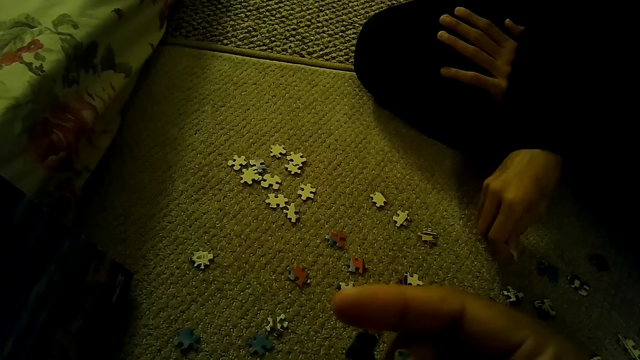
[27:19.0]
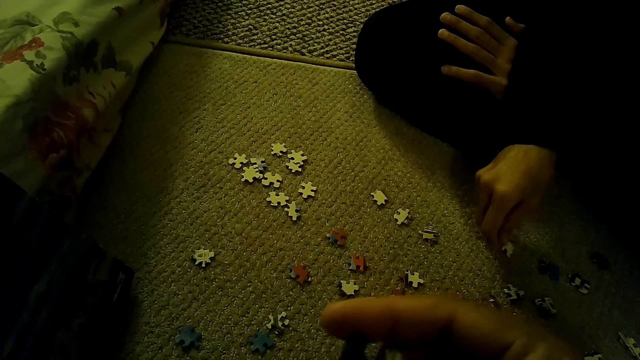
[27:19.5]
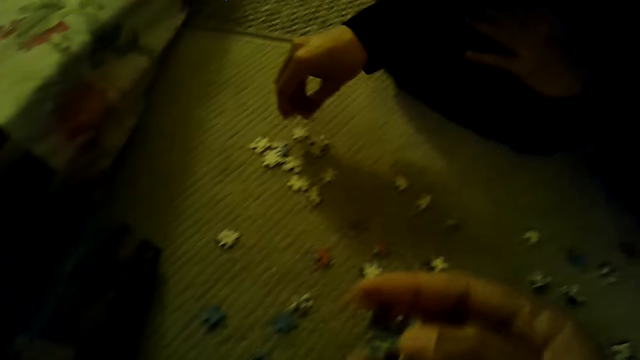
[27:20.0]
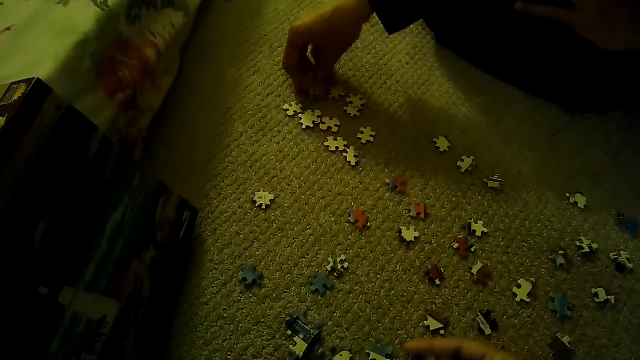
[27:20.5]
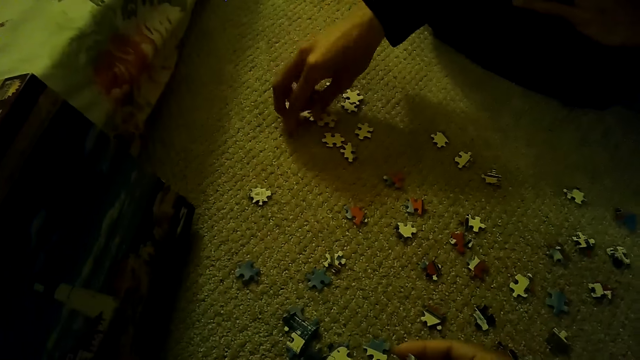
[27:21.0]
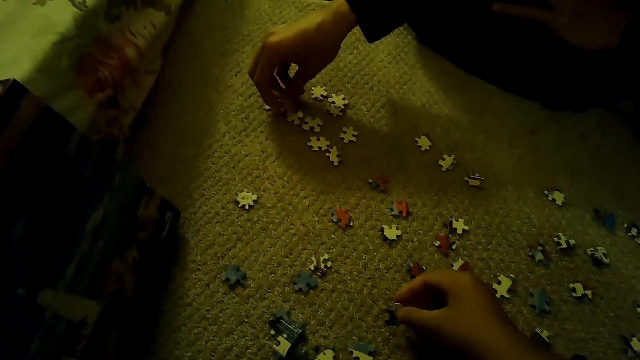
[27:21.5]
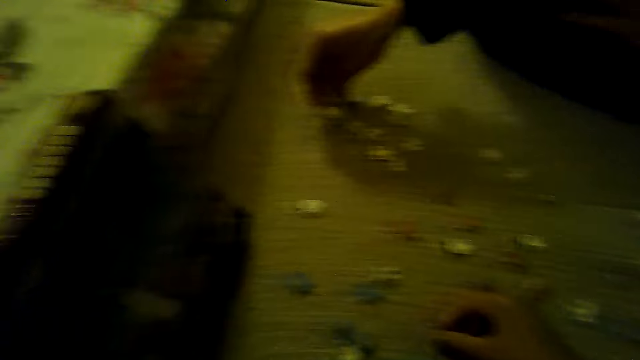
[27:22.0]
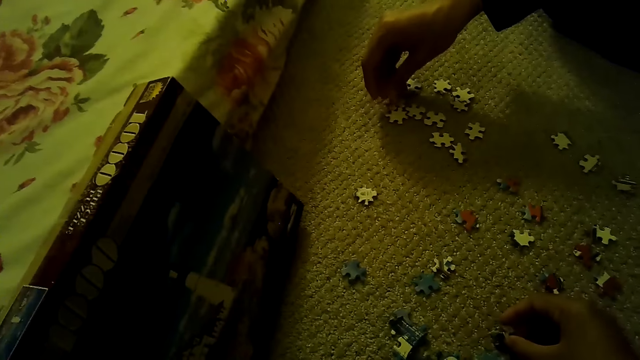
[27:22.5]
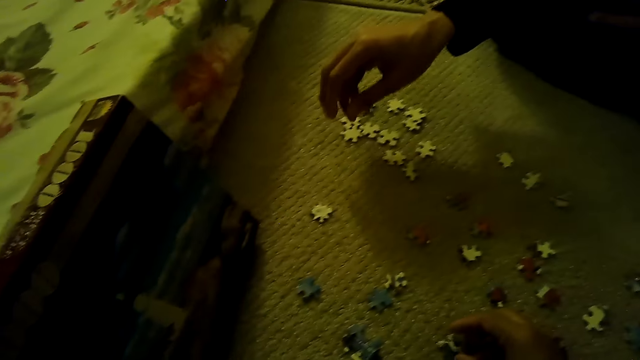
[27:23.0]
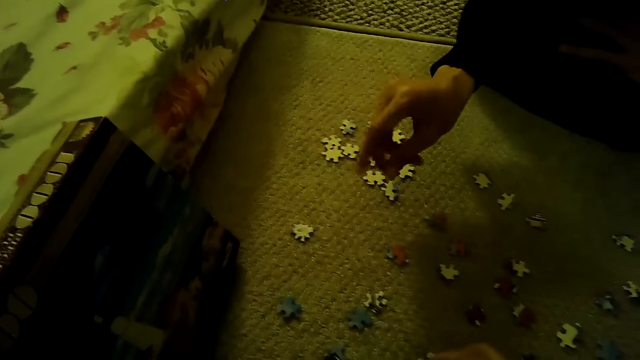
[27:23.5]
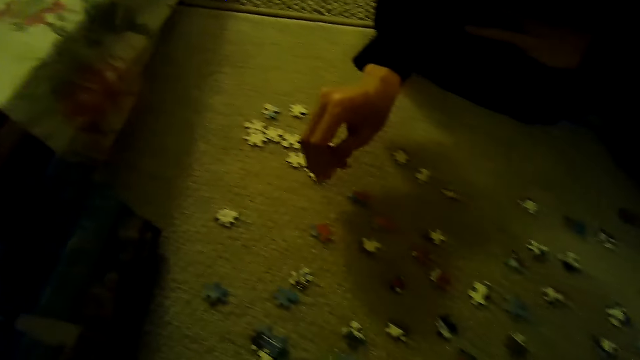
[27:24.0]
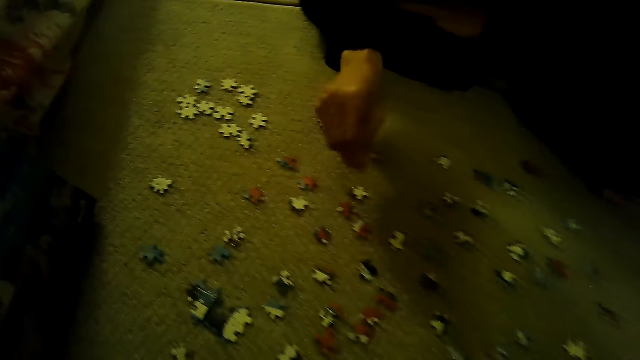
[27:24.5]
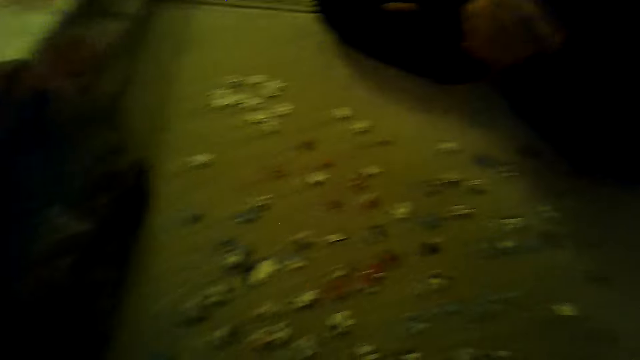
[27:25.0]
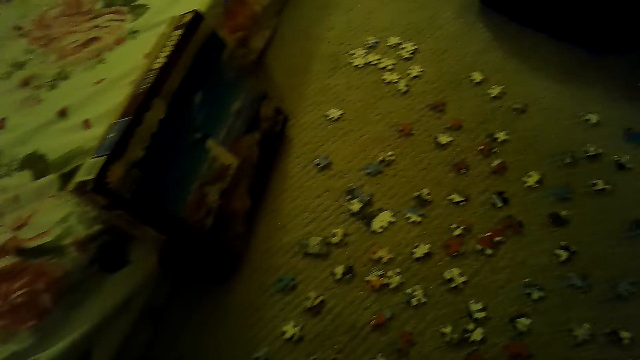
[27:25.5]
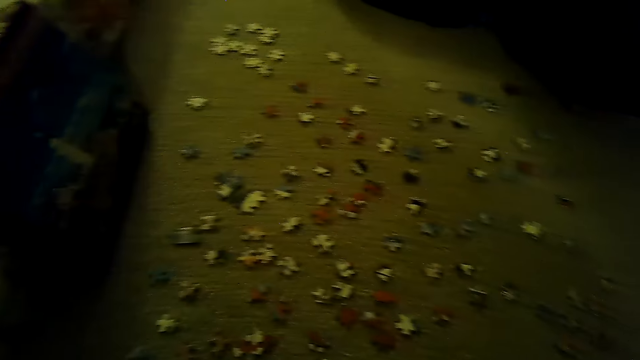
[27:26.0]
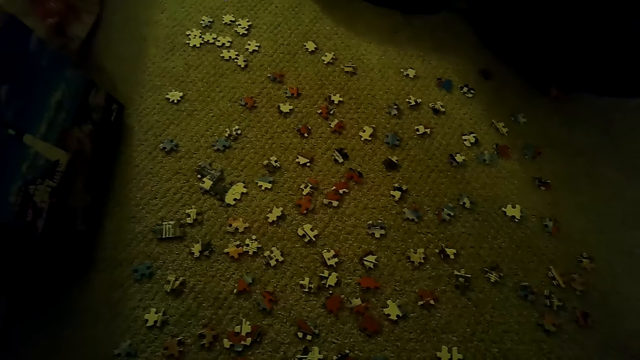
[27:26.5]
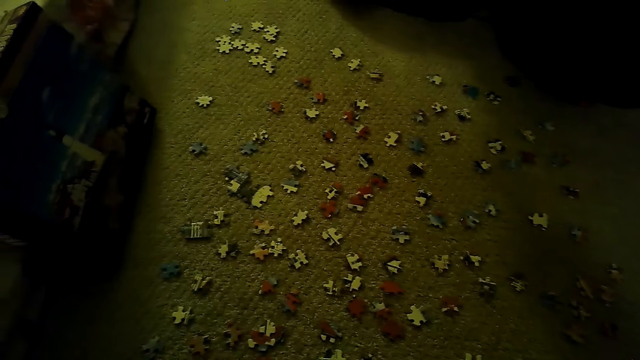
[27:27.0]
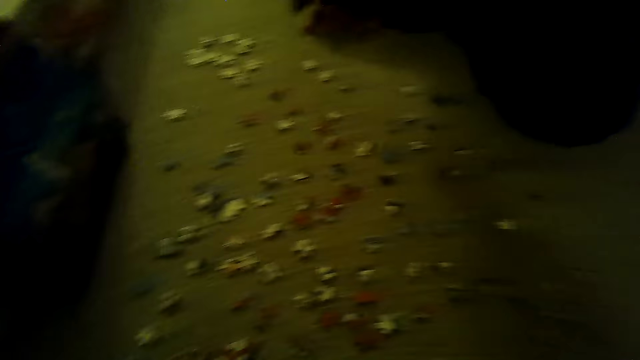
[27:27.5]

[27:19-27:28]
A man plays the jigsaw puzzle on the floor. The man spreads puzzle pieces. The man rubs the hands.

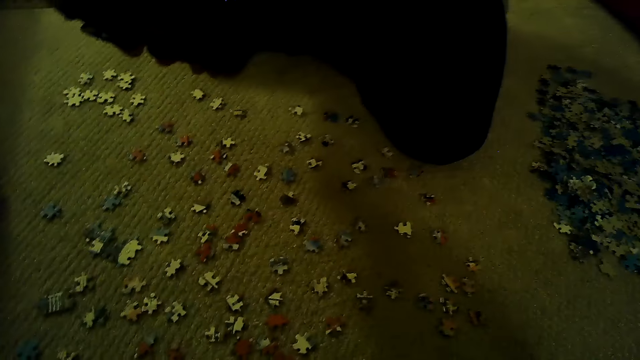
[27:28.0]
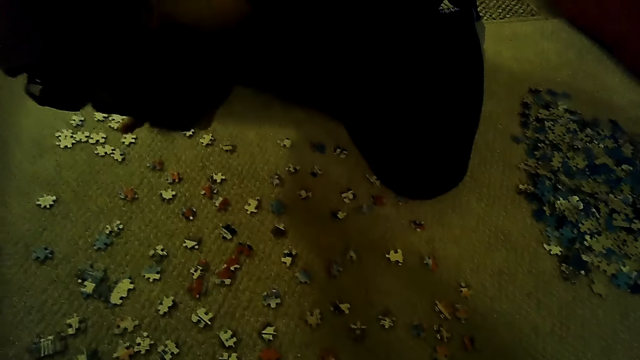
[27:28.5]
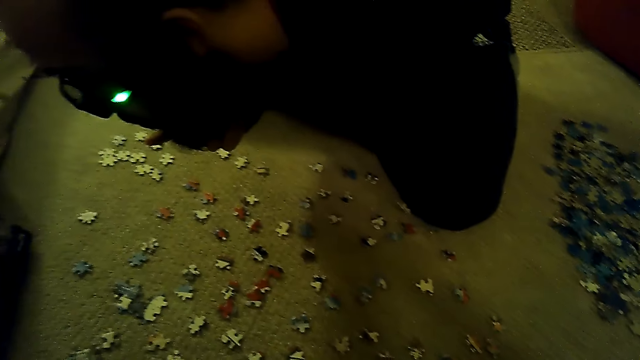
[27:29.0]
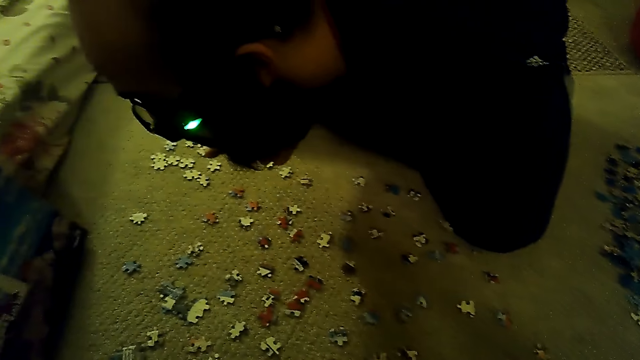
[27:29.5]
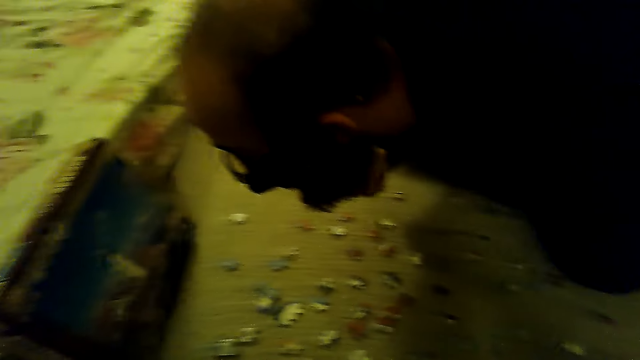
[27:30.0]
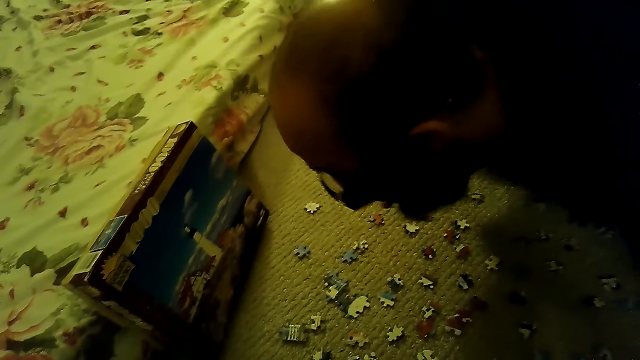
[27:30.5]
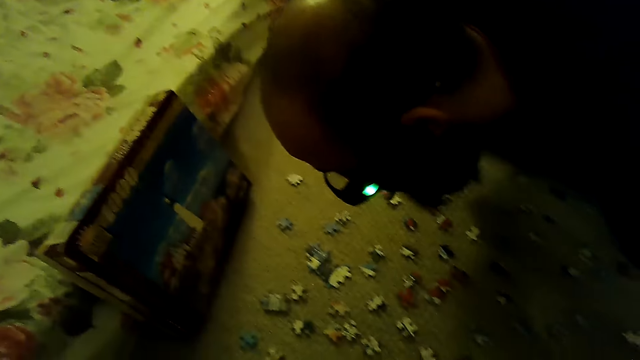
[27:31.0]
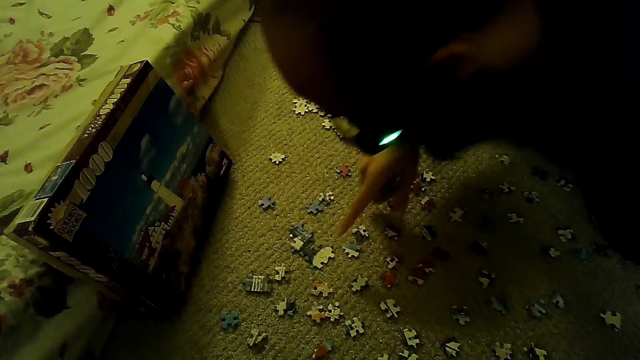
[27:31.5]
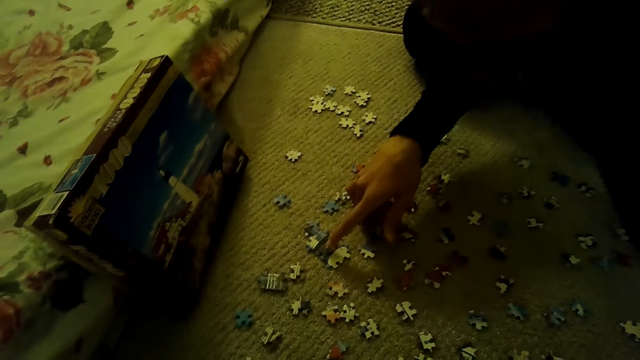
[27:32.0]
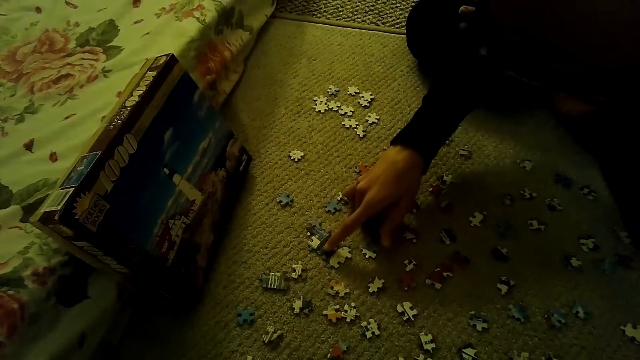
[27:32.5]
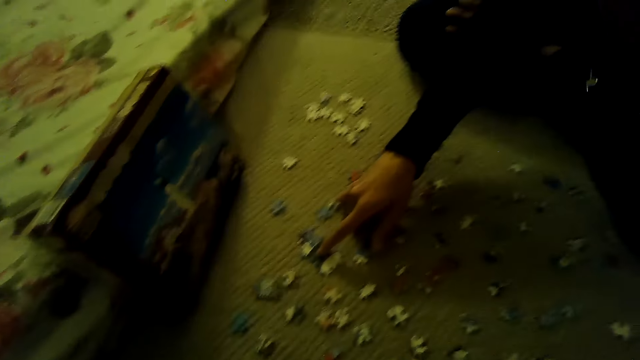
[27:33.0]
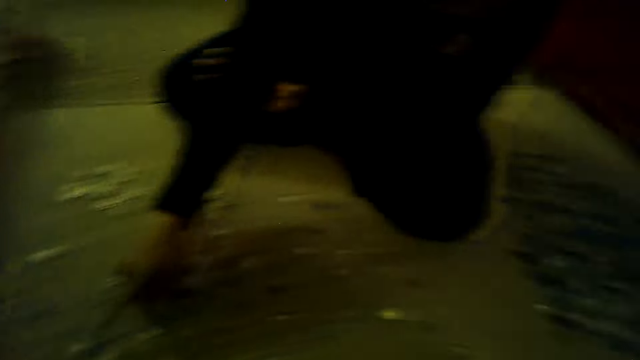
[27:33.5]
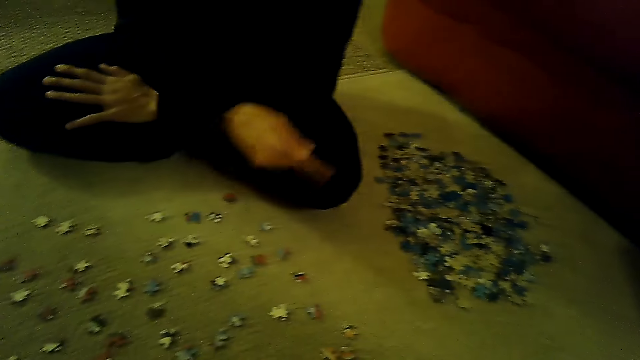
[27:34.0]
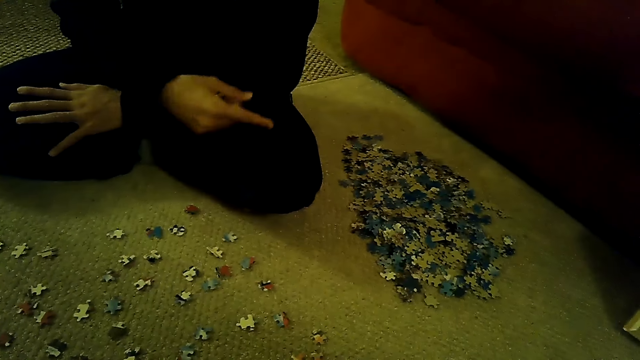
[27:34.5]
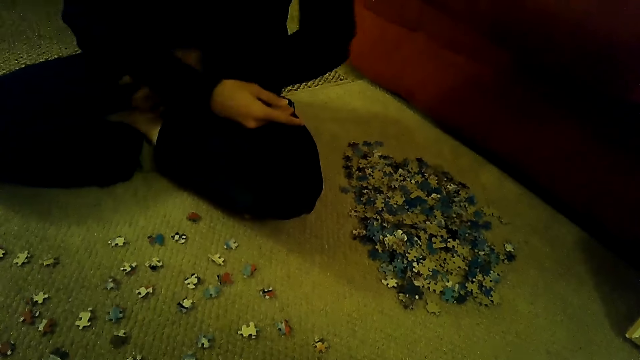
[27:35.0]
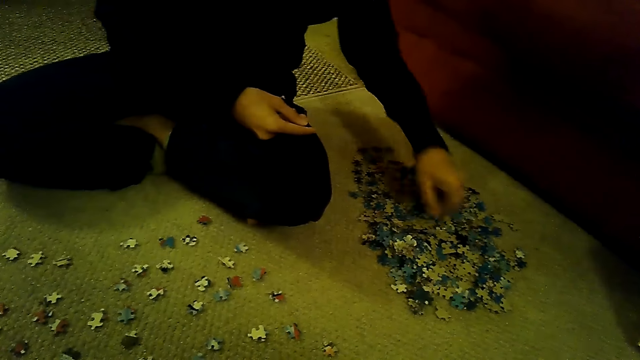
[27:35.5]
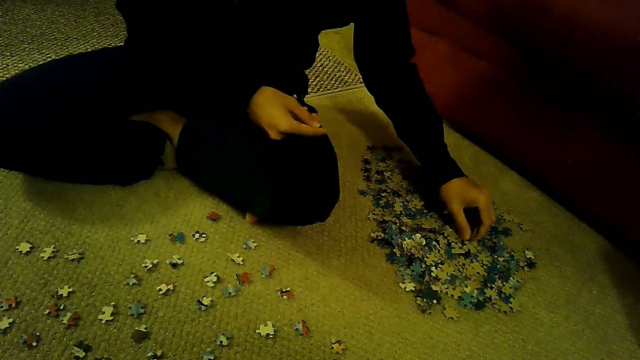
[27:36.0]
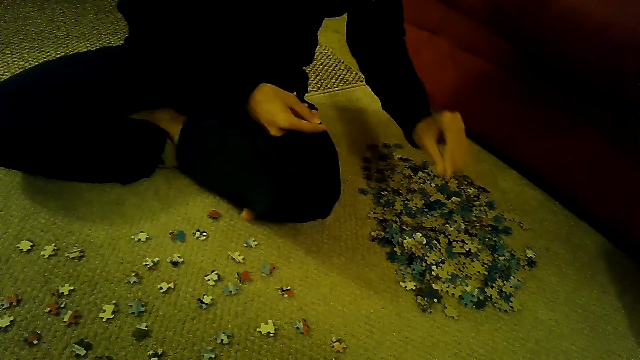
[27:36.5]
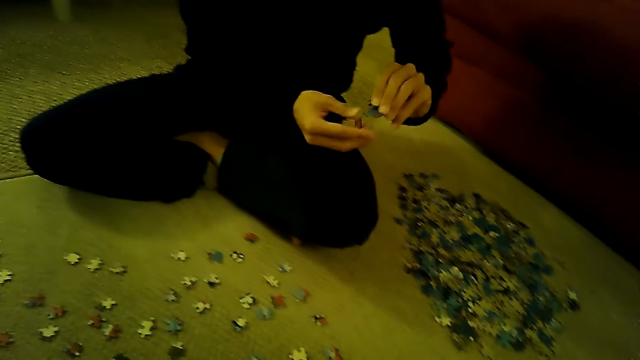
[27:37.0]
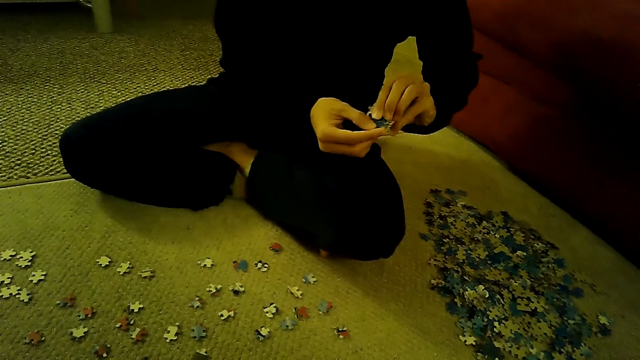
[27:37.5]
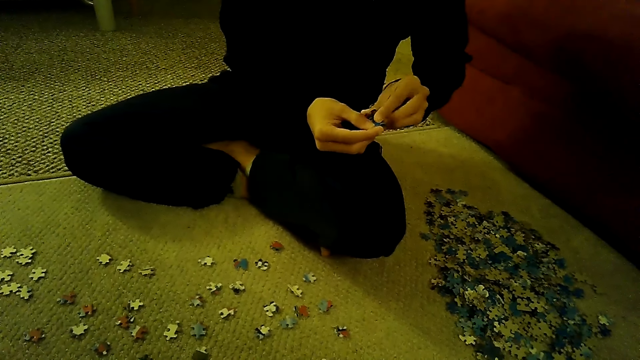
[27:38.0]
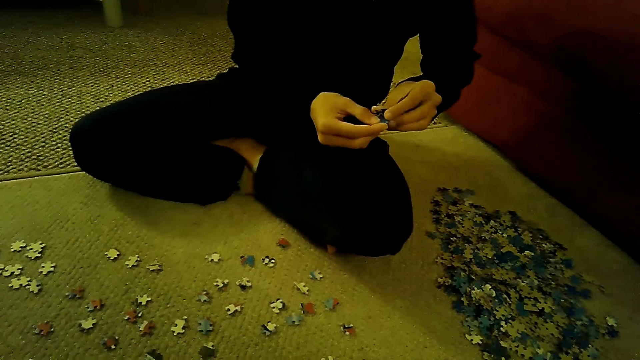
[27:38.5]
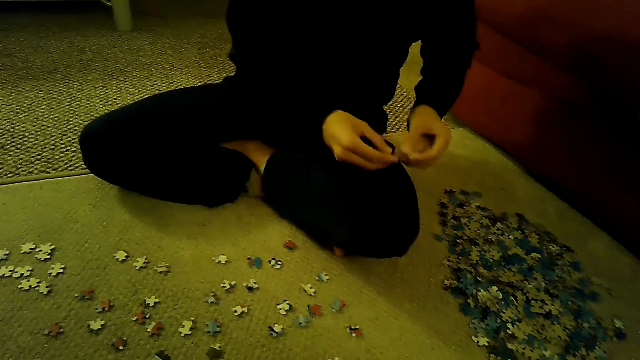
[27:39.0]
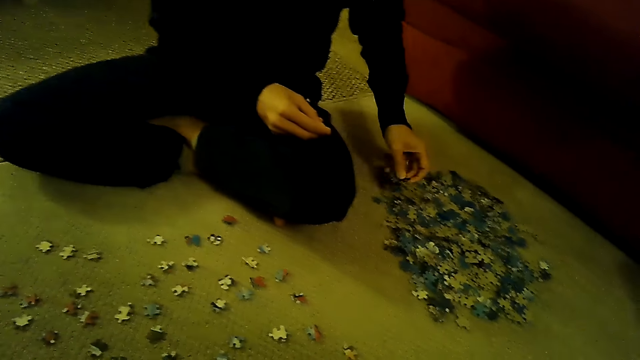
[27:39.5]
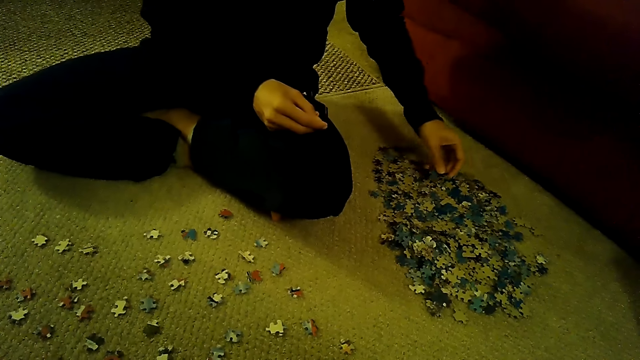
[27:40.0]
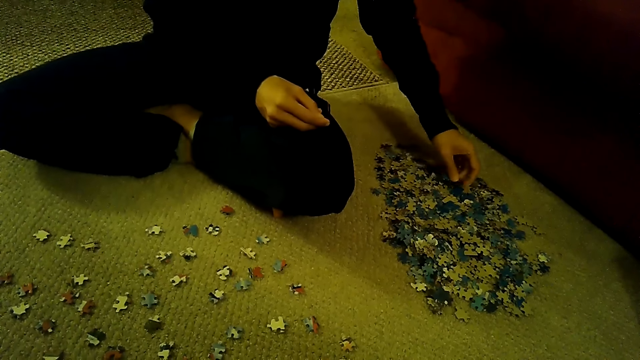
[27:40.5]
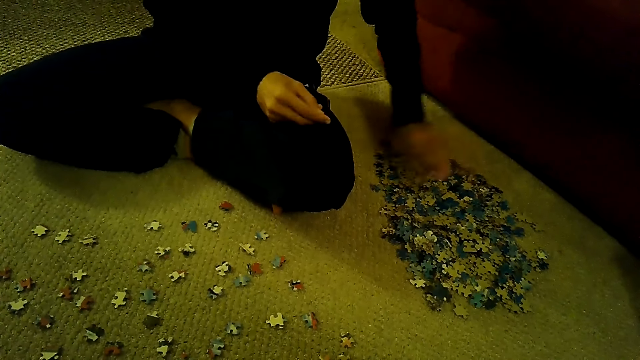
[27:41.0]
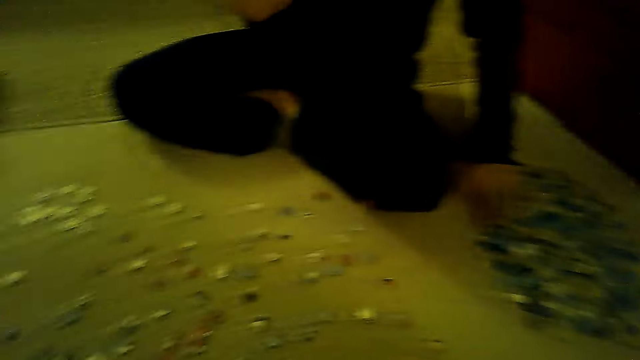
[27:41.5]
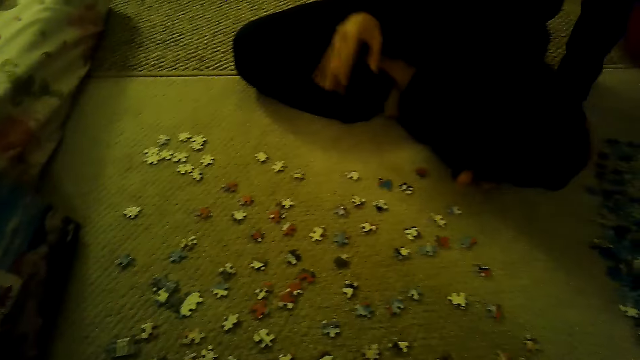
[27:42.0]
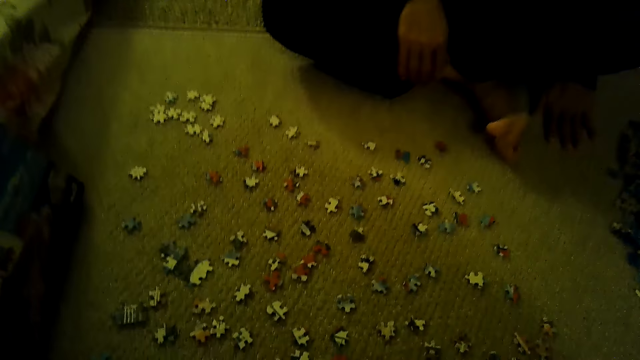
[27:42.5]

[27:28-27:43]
A man stares at the box on the floor. The man looks at a puzzle piece. The man points at the jigsaw puzzle piece on the floor. The man plays the jigsaw puzzle on the floor, picks a puzzle piece, looks at the puzzle piece, drops the puzzle piece and waves.
